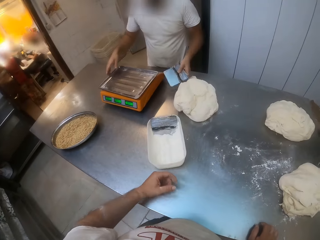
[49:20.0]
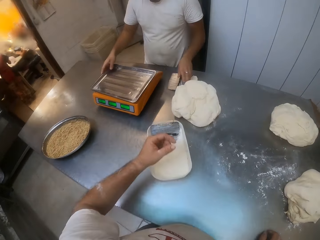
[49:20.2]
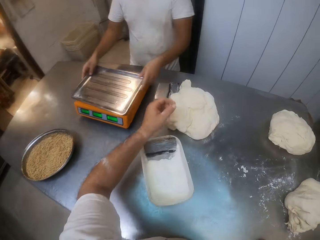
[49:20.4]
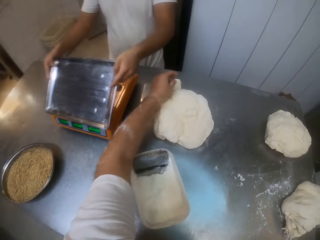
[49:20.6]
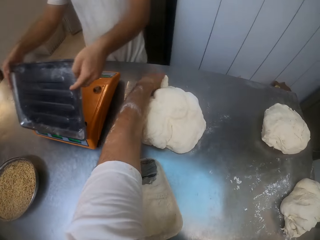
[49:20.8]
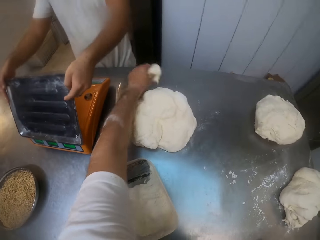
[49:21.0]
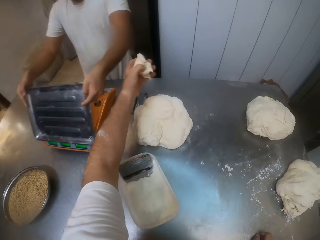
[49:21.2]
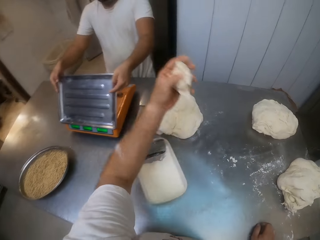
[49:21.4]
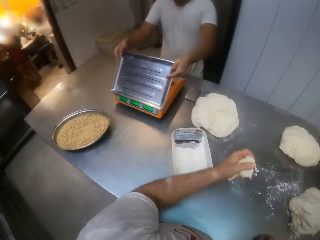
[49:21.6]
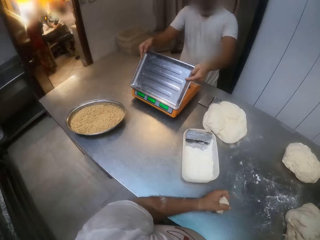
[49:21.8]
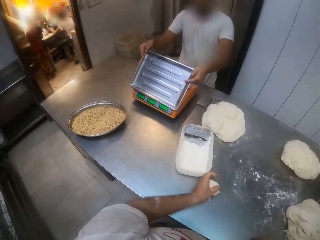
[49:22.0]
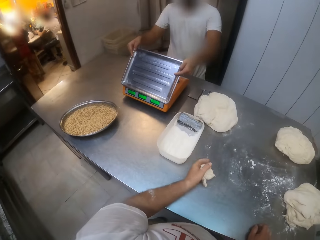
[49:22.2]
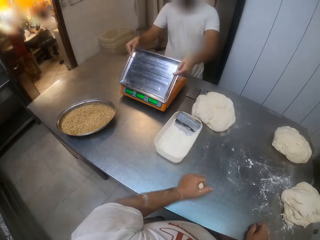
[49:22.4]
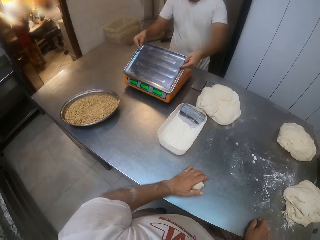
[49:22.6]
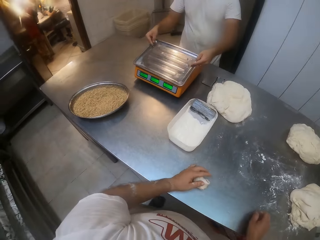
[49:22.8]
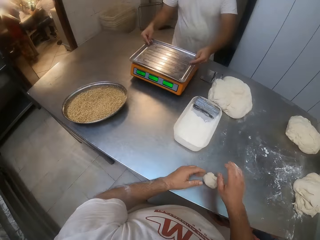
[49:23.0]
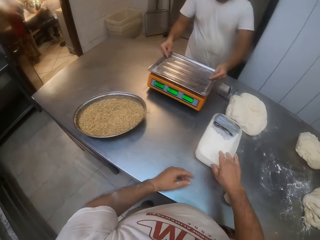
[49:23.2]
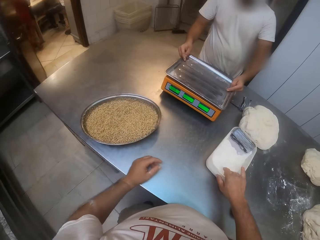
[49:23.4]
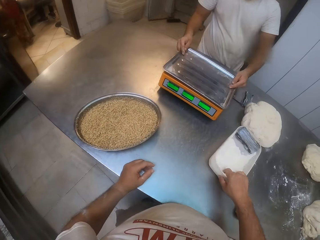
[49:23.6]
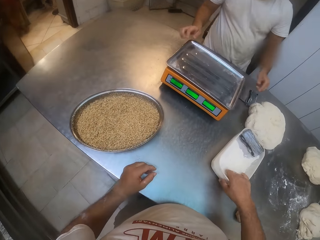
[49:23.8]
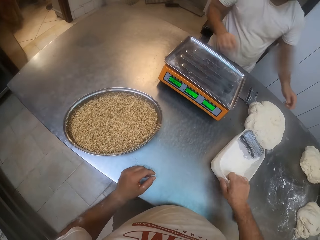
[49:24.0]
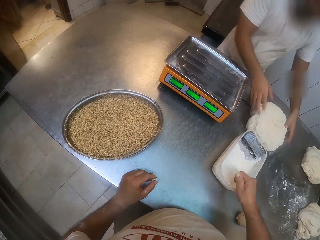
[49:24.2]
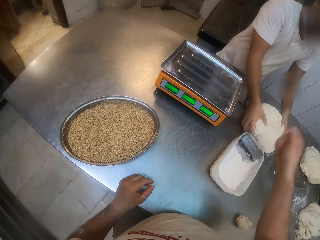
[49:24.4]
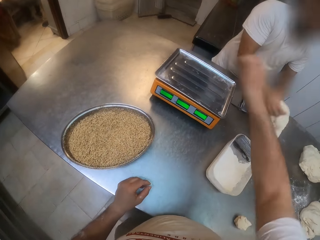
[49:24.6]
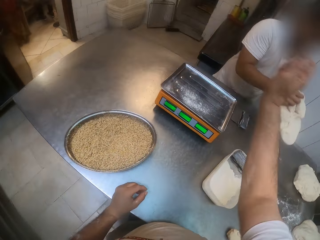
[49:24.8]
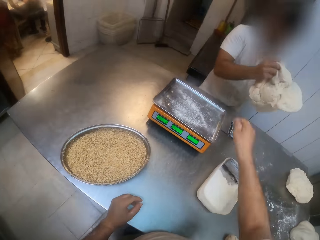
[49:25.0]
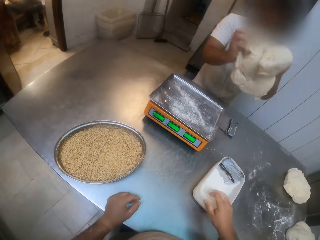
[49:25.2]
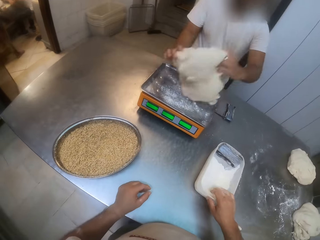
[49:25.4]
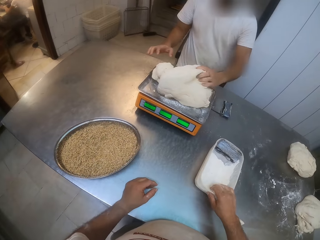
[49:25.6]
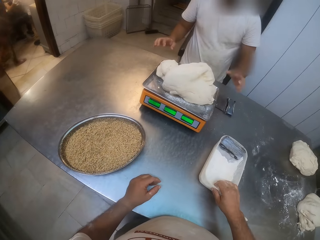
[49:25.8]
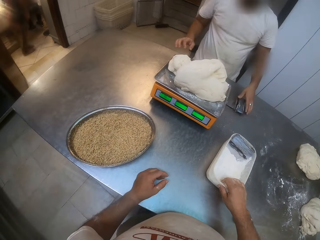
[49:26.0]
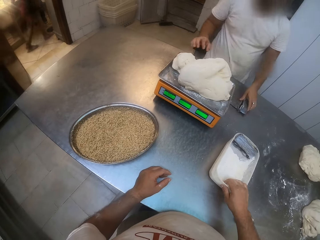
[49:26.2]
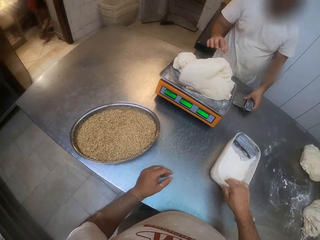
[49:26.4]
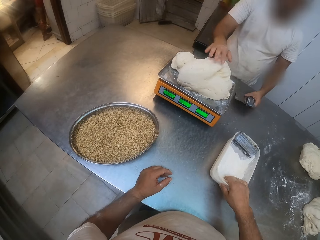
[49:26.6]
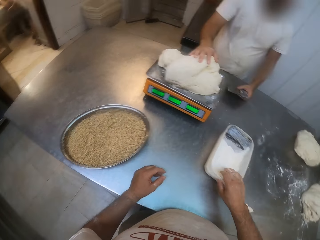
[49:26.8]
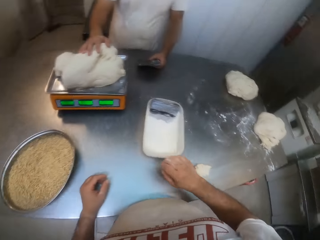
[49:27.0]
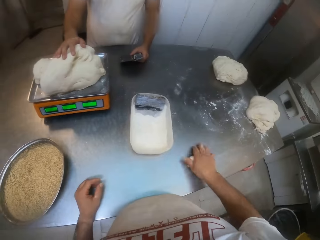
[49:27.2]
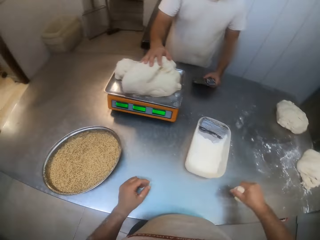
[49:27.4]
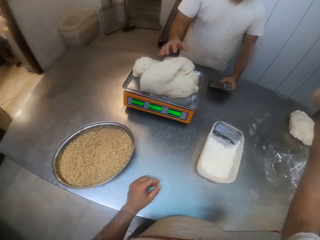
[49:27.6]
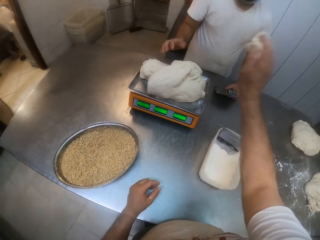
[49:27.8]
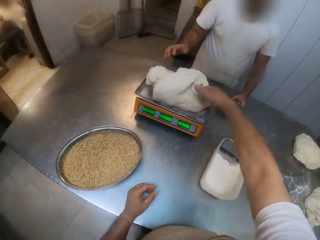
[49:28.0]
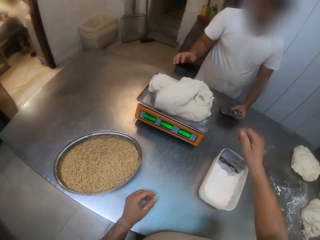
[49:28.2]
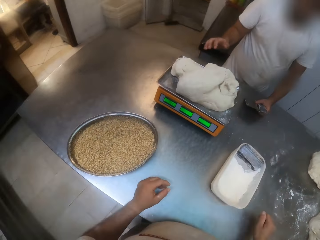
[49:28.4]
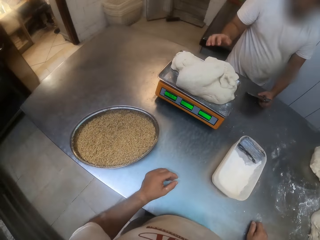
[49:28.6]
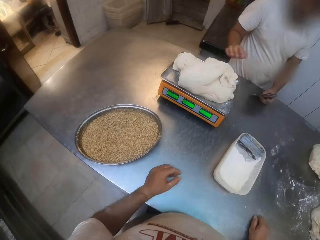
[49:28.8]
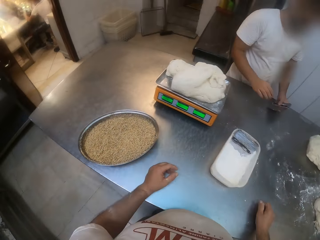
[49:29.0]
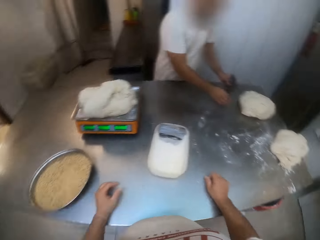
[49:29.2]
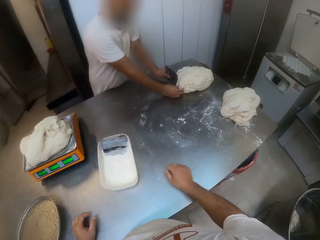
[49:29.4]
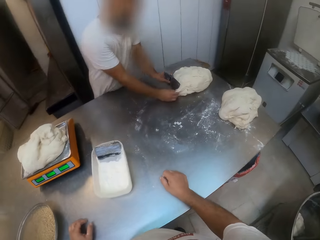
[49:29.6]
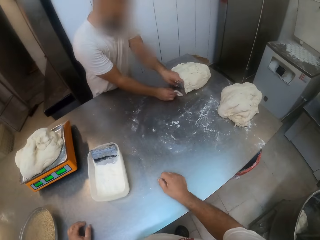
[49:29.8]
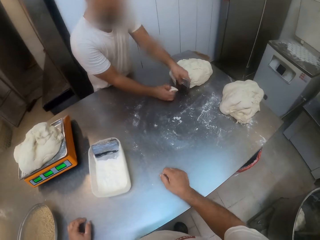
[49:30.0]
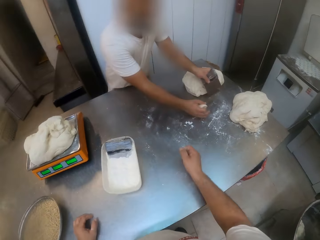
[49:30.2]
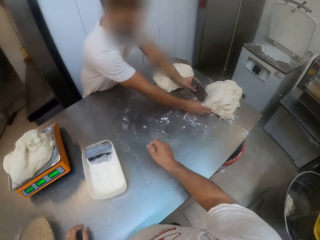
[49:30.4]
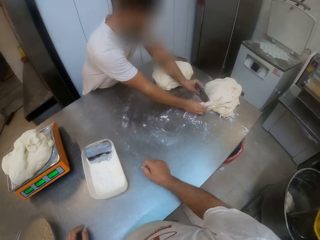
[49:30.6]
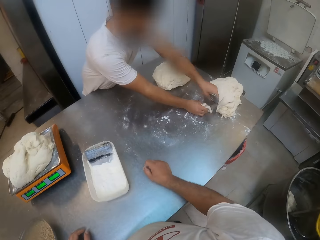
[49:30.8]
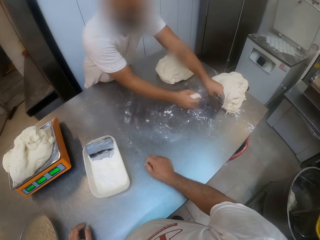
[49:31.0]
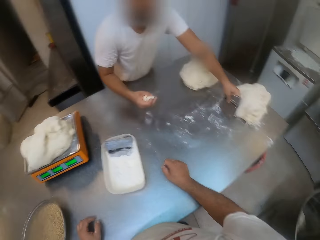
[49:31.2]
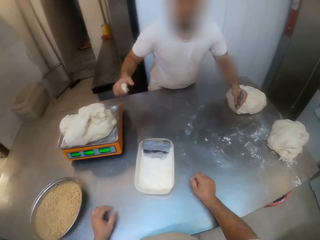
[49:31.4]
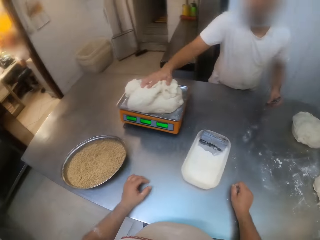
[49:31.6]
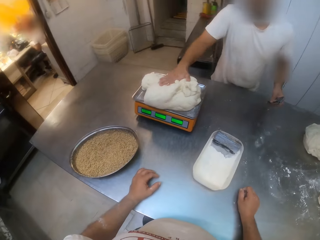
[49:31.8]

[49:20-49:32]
The man drops the dough on the table with the dough cutter in his left hand. The man drops the dough cutter on the table with his left hand and lifts the tray on the weighing scale on the table with both hands. The camera wearer picks up the dough on the table with his left hand. He drops the dough on the table with his left hand. He picks up the dough. He packs some flour from the bowl of flour on the table with his right hand. He picks up the container. The man packs the dough on the table with both hands. The camera wearer sprinkles the flour on the tray on the weighing scale on the table with his right hand. The man drops the dough on the tray of the weighing scale on the table with both hands. The man picks up the dough cutter on the table with his left hand. The man picks up the dough cutter on the table with his left hand again. The camera wearer picks up the dough on the table with his right hand. He drops the dough on the dough on the tray of the weighing scale on the table with his right hand. The man moves beside the table. The man holds the dough on the table with his right hand and cuts some dough on the table with the dough cutter in his left hand. The man holds the dough on the table with his right hand and cuts the dough on the table with the dough cutter in his left hand. The man drops the doughs on the dough on the tray of the weighing scale on the table with his right hand.

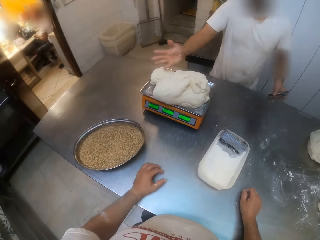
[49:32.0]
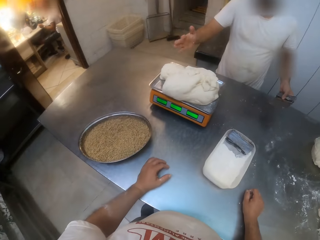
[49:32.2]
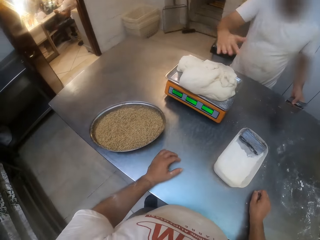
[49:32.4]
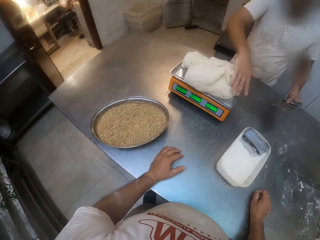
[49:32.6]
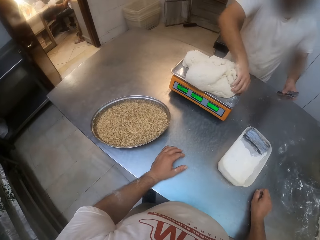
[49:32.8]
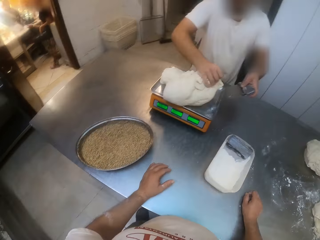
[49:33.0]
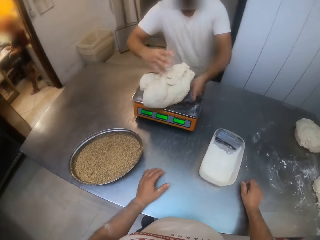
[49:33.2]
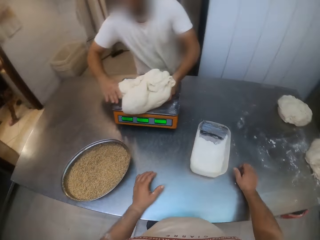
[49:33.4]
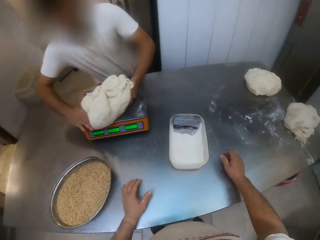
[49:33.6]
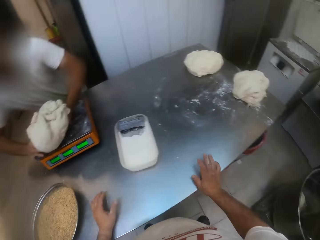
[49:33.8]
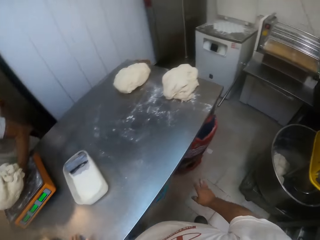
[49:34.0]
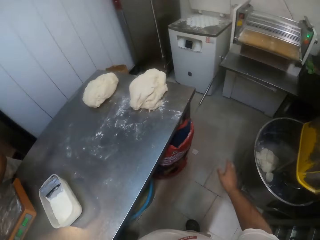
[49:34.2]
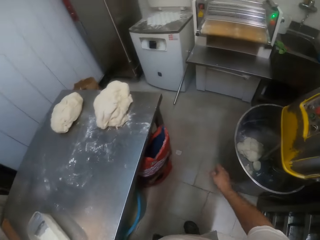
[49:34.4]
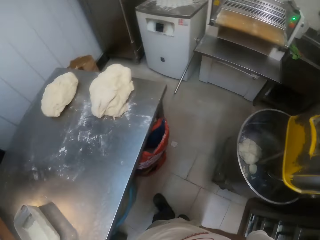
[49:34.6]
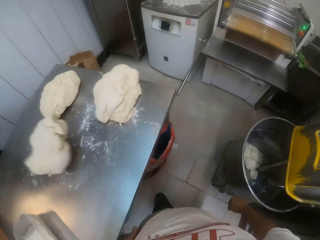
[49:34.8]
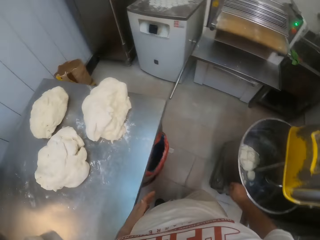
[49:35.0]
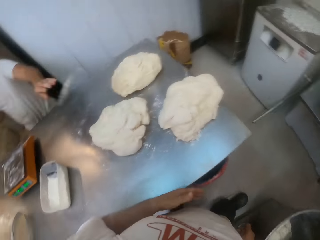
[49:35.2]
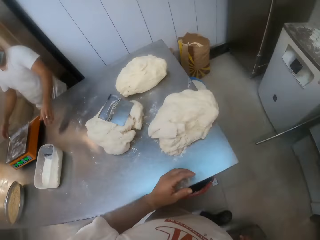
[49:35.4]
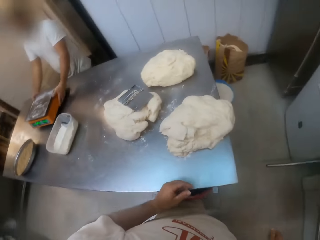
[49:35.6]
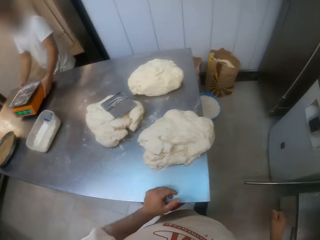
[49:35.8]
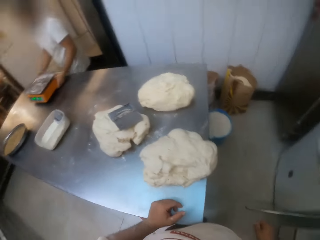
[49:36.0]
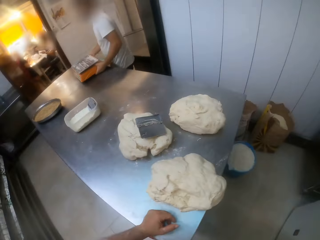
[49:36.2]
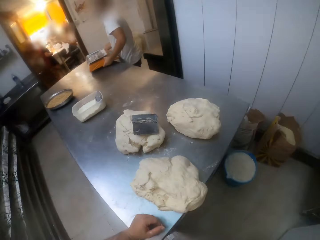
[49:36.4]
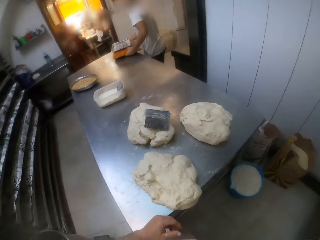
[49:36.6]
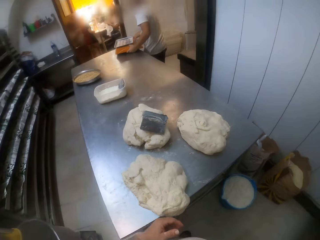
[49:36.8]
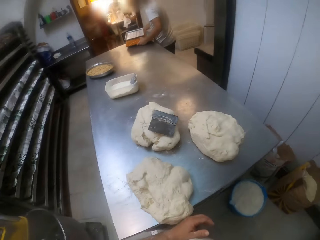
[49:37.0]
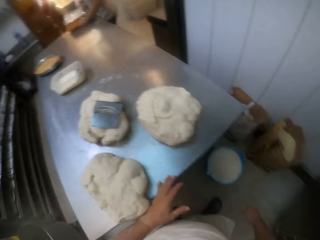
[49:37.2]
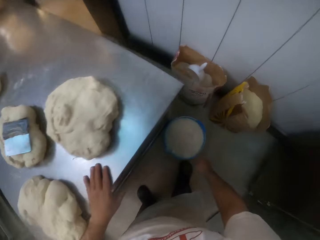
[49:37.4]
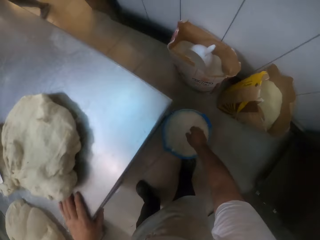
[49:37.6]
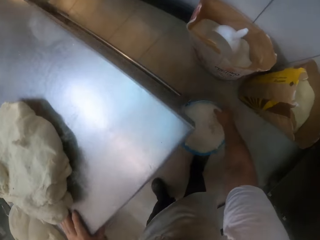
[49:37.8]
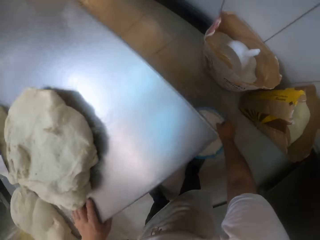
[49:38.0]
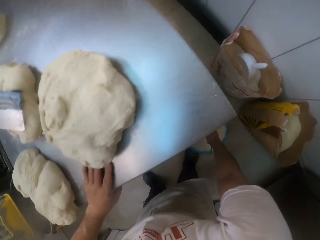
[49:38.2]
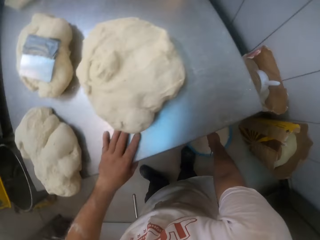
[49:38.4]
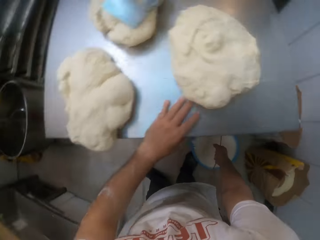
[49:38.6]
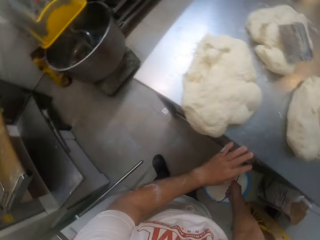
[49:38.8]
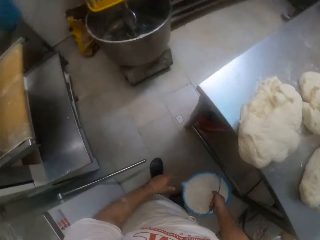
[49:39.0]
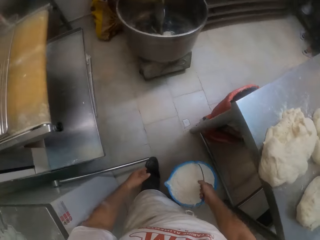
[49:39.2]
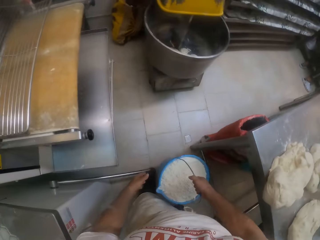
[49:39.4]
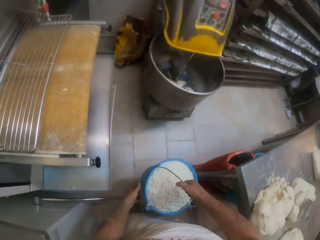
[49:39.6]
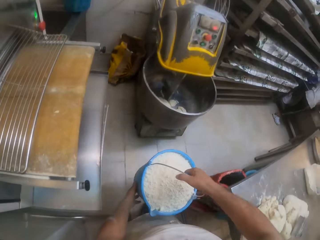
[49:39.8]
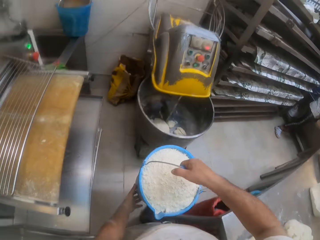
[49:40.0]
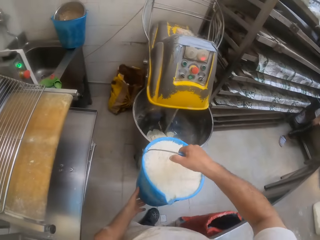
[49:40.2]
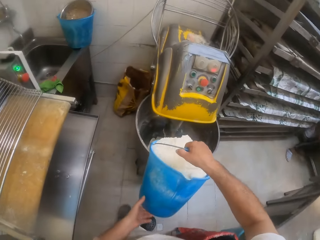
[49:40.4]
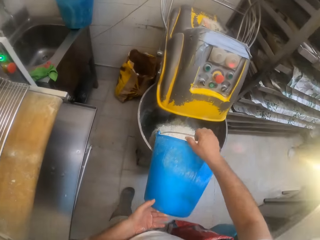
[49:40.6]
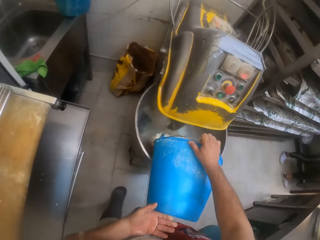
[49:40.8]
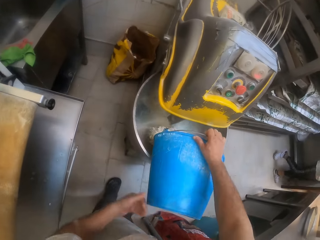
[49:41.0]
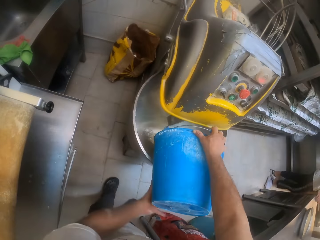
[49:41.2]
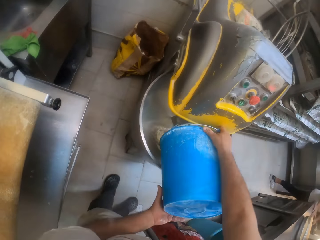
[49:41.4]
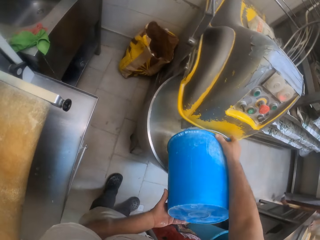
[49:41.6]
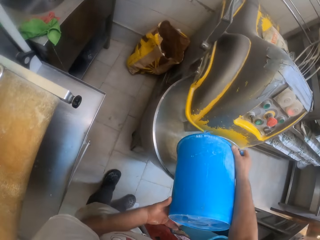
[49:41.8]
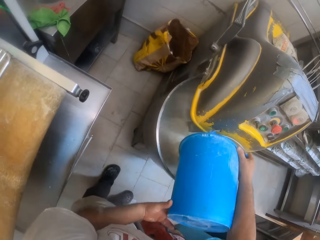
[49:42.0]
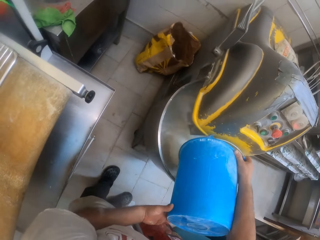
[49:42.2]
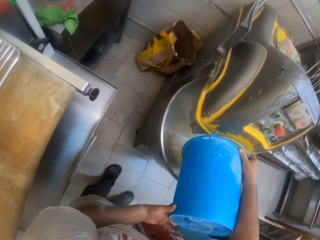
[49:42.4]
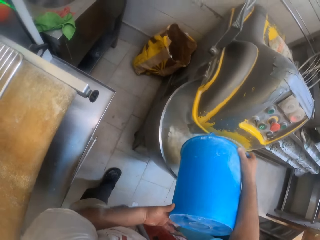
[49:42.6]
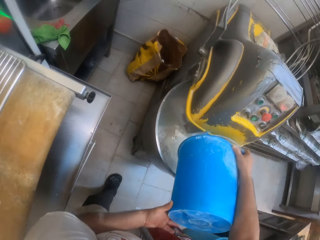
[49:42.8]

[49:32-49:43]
The man takes the dough. The man packs the dough on the tray of the weighing scale on the table with both hands. The camera wearer walks in the room. The man drops the dough on the table with both hands. The man drops the dough cutter on the dough on the dough on the table with his left hand. The man carries the weighing scale together with the tray on it on the table with both hands. The man picks up the weighing scale. The camera wearer picks up a bucket of flour on the floor with his right hand. He pours flour from the bucket of flour into the dough mixer with both hands.
